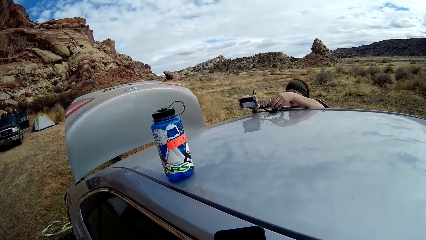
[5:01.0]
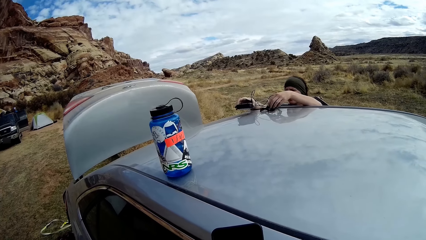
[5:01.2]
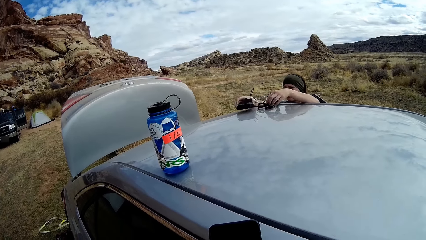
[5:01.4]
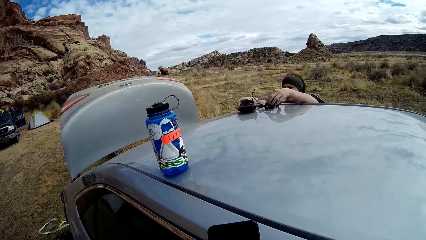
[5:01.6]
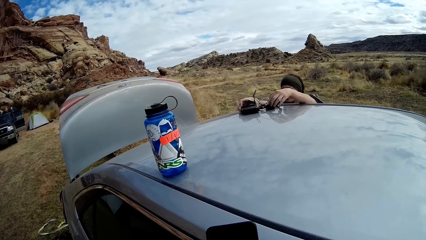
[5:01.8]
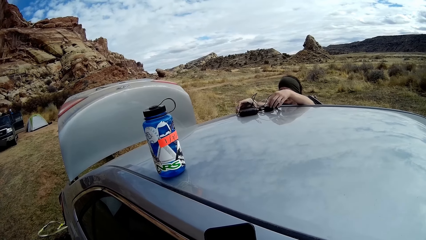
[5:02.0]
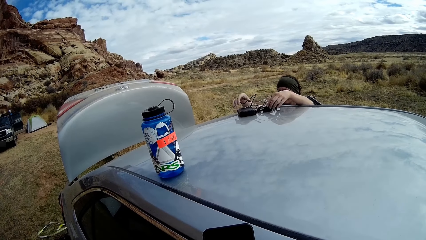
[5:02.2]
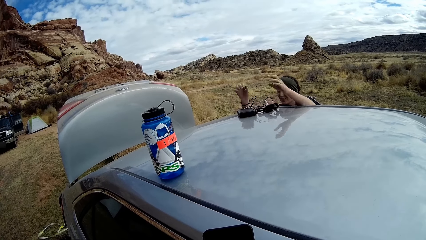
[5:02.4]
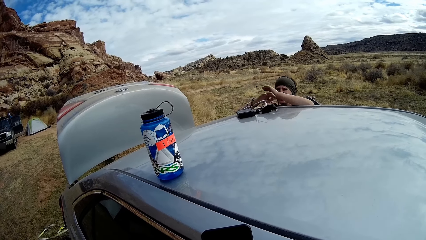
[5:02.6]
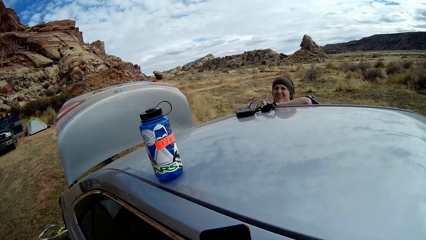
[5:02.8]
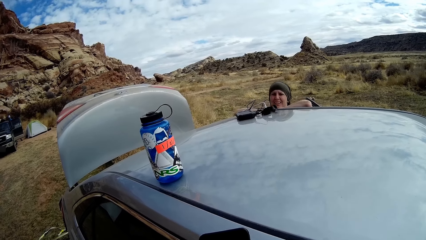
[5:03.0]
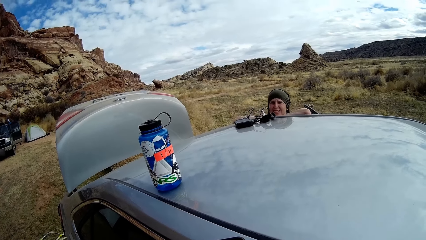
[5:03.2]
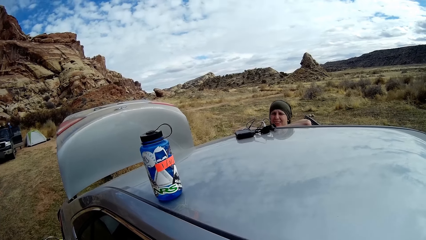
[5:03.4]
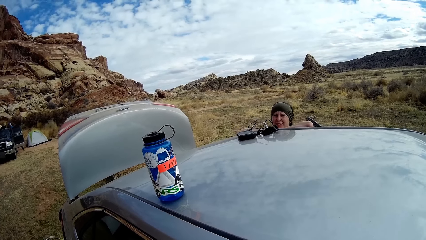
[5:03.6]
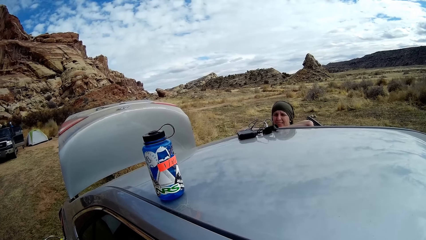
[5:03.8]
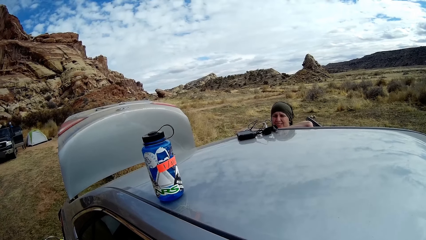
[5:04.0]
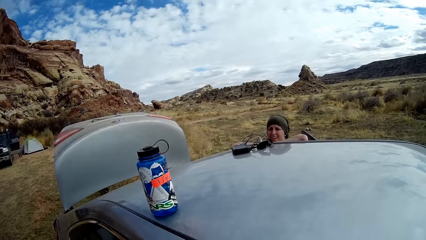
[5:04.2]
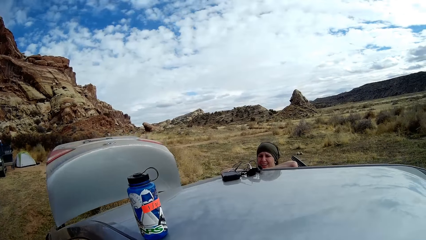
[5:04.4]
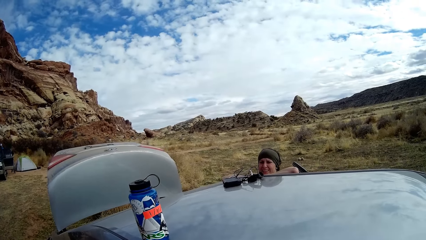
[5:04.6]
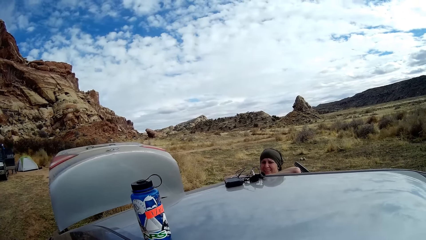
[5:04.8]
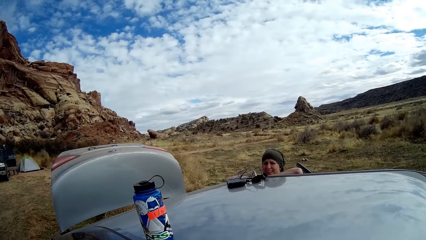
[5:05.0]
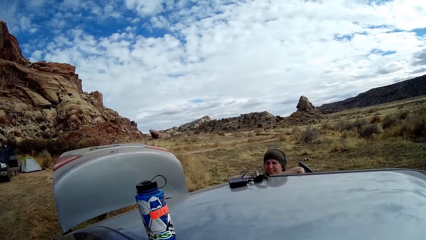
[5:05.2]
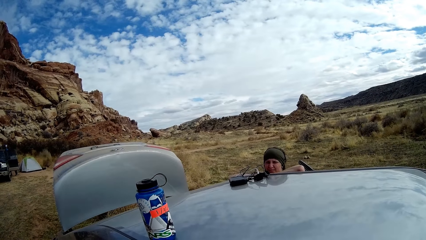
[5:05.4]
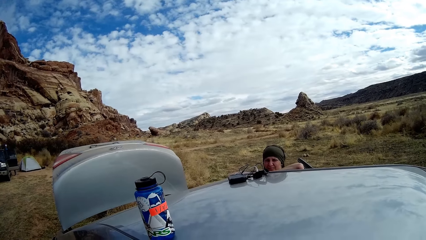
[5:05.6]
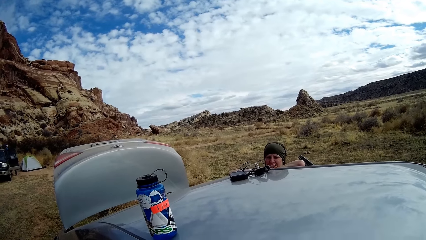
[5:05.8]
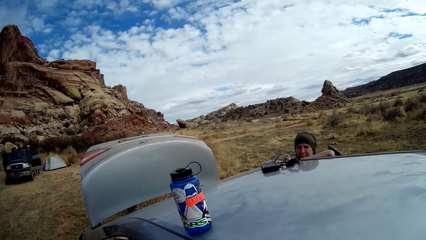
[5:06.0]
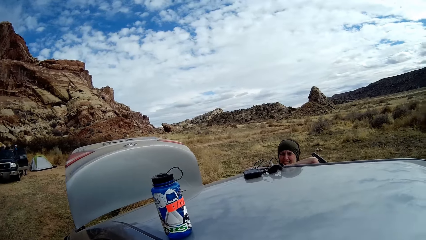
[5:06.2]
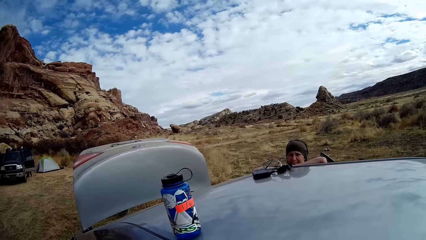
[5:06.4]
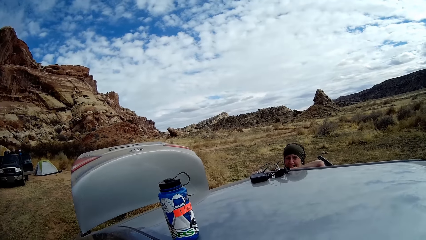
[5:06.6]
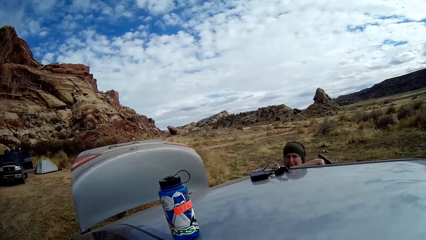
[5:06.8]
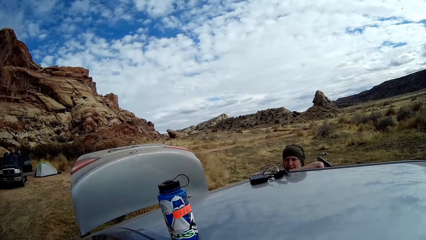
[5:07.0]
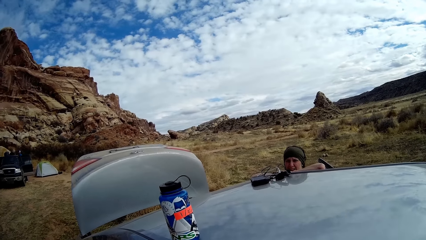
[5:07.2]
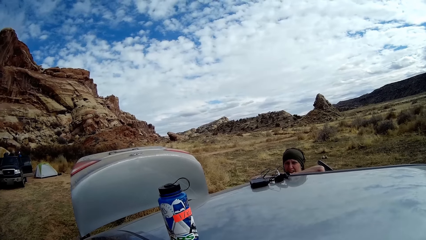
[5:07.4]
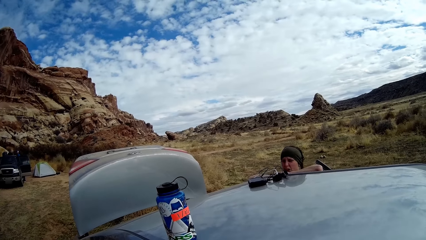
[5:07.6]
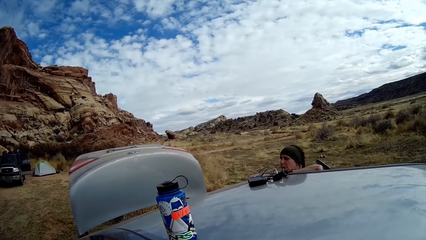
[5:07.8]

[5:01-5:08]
A woman drops the device on the car. The camera wearer interacts with the woman. The woman talks to the camera wearer.

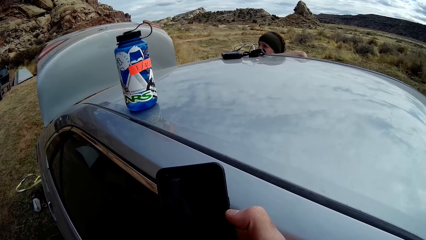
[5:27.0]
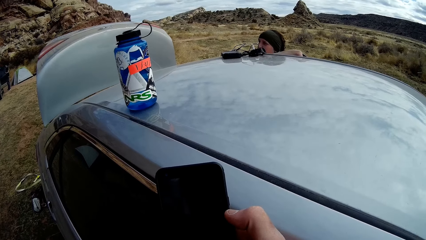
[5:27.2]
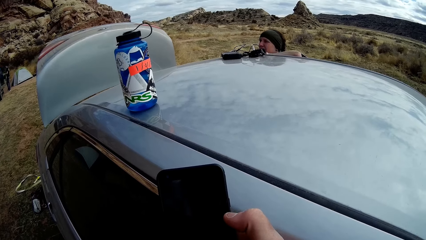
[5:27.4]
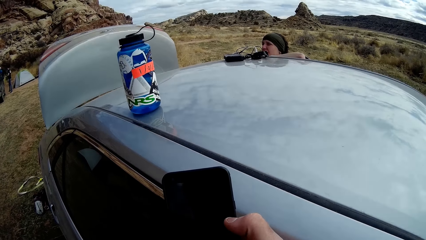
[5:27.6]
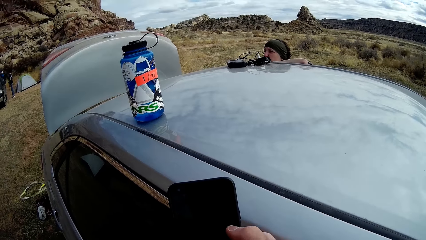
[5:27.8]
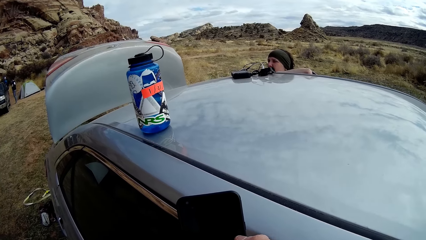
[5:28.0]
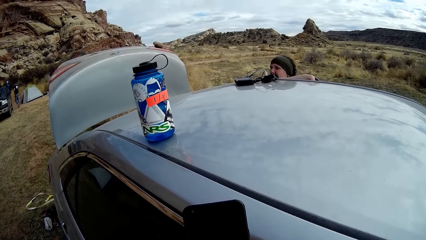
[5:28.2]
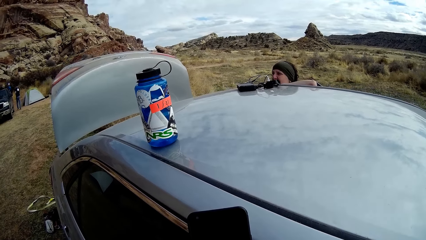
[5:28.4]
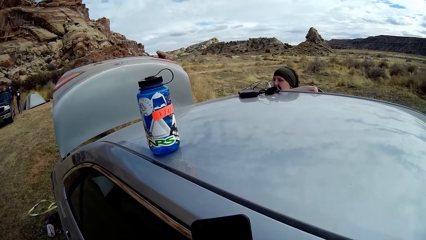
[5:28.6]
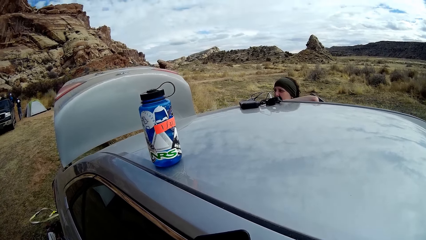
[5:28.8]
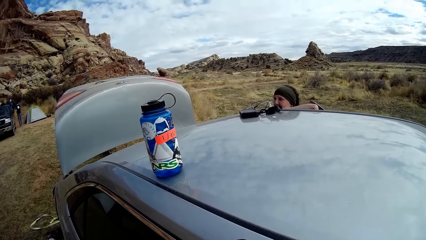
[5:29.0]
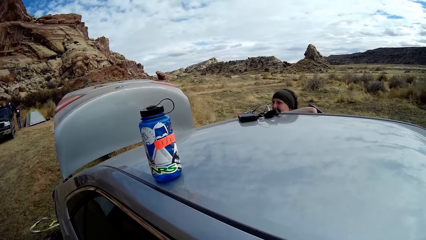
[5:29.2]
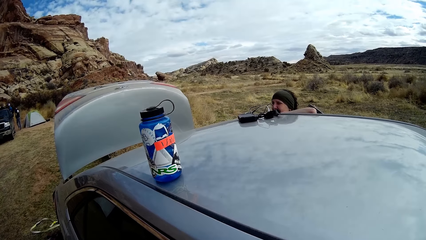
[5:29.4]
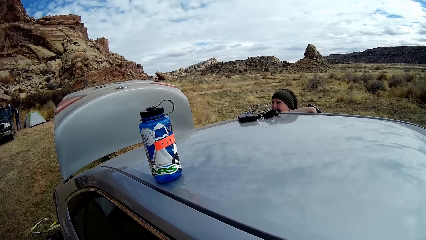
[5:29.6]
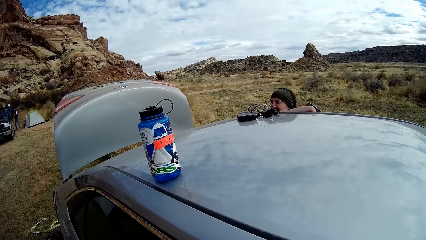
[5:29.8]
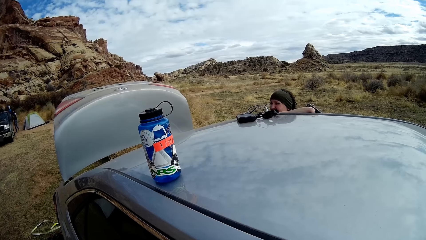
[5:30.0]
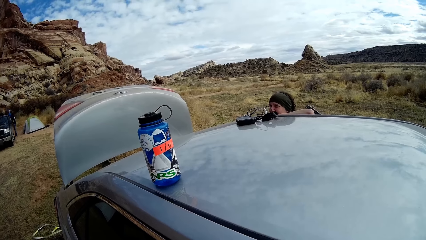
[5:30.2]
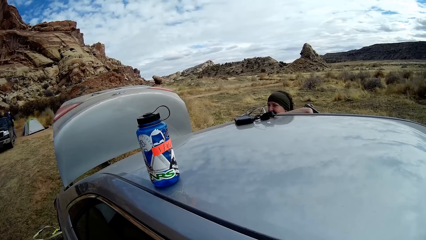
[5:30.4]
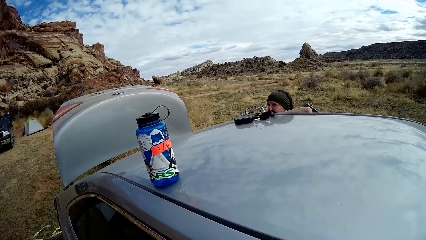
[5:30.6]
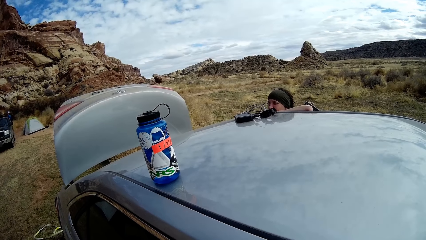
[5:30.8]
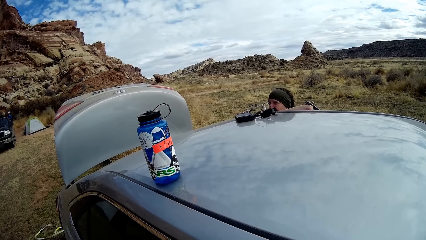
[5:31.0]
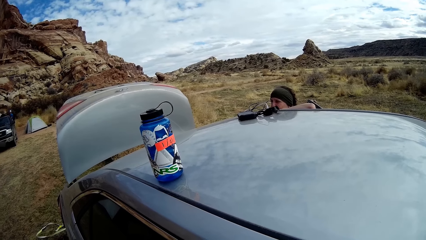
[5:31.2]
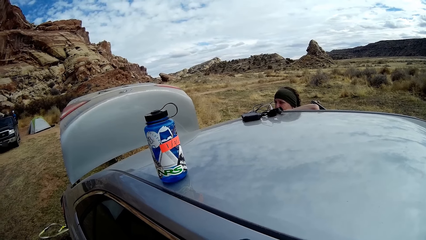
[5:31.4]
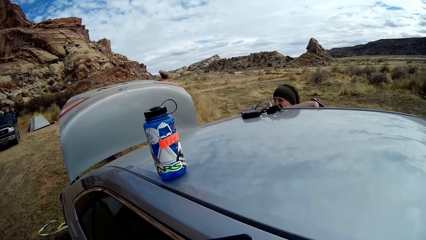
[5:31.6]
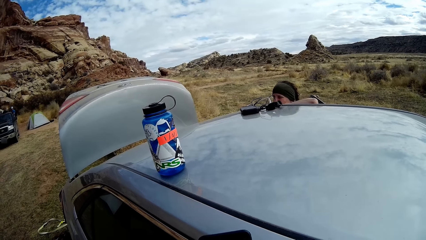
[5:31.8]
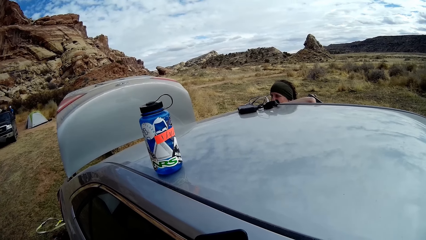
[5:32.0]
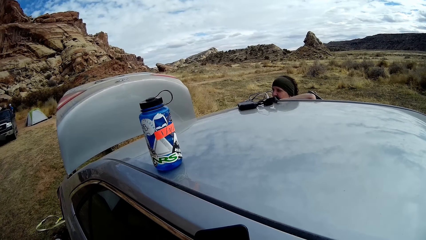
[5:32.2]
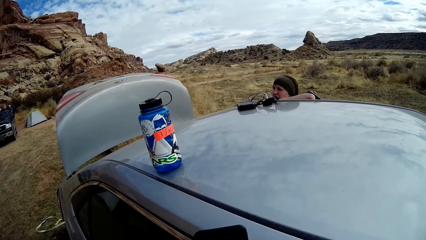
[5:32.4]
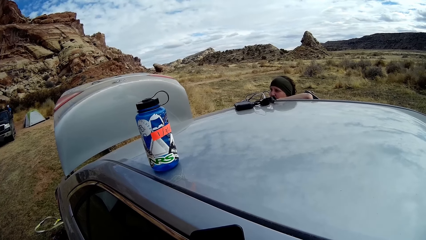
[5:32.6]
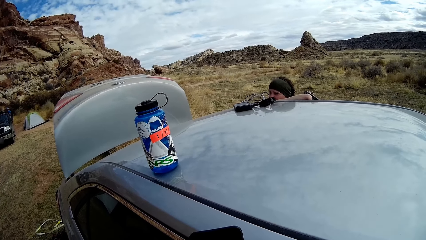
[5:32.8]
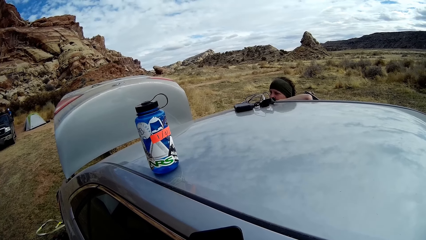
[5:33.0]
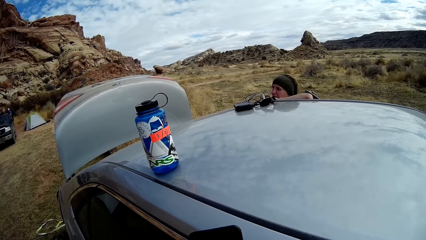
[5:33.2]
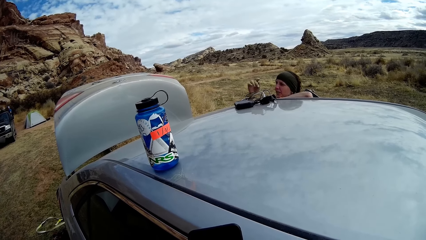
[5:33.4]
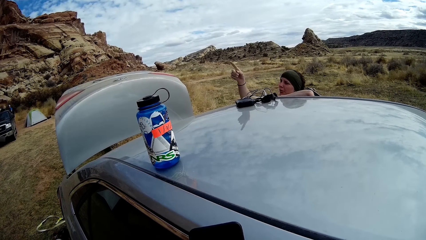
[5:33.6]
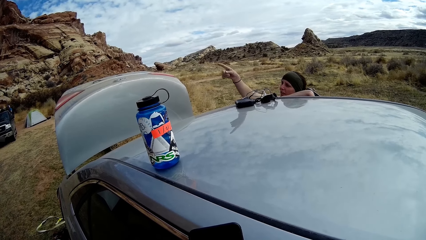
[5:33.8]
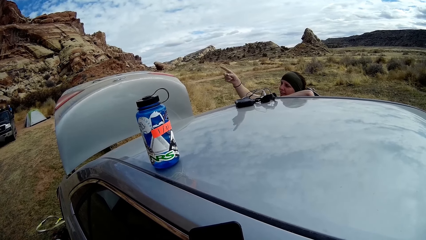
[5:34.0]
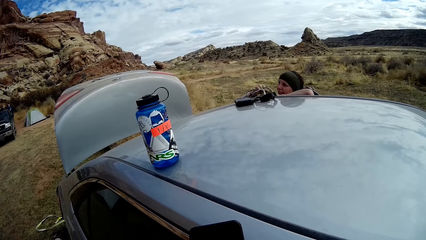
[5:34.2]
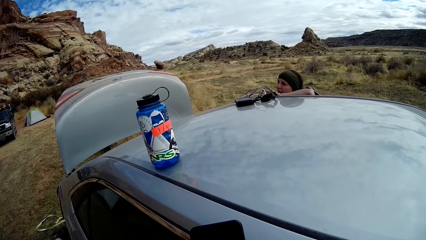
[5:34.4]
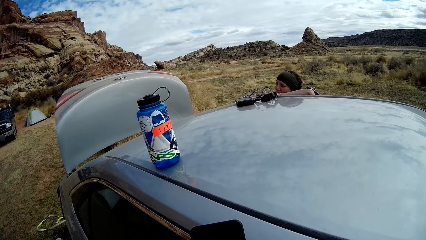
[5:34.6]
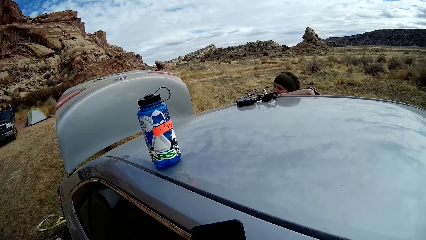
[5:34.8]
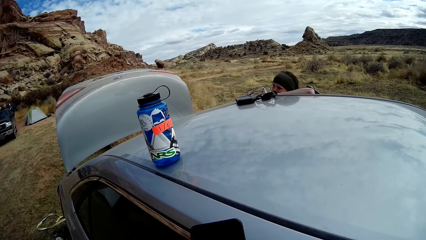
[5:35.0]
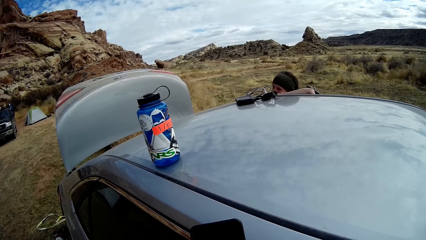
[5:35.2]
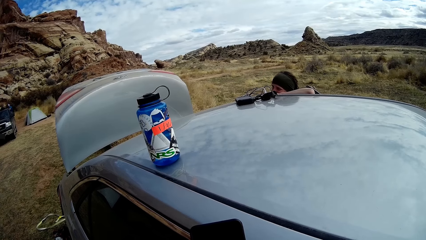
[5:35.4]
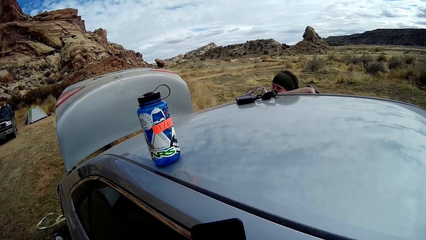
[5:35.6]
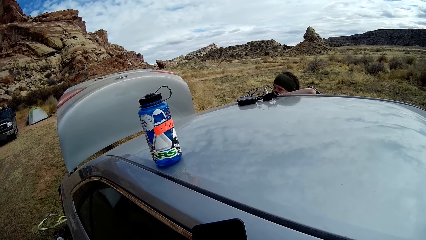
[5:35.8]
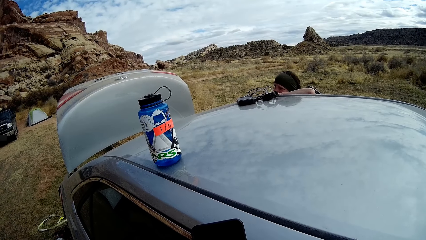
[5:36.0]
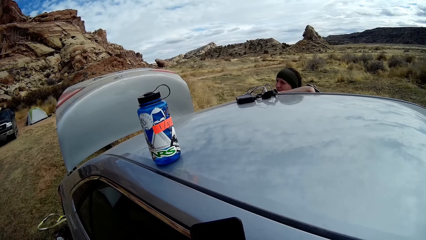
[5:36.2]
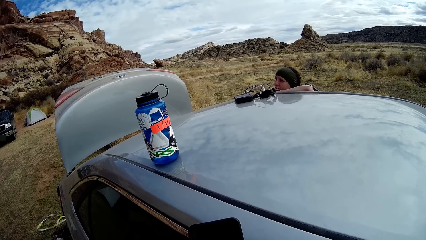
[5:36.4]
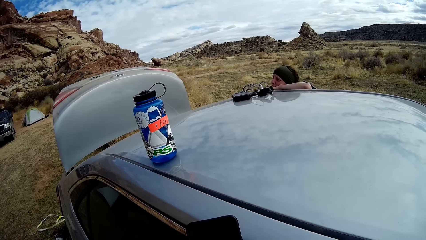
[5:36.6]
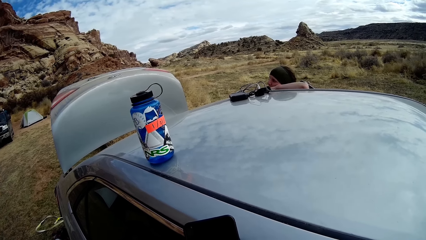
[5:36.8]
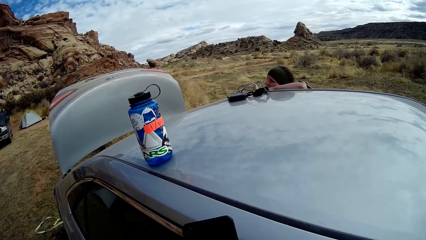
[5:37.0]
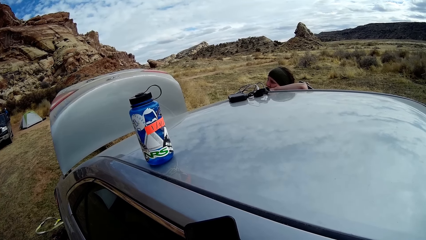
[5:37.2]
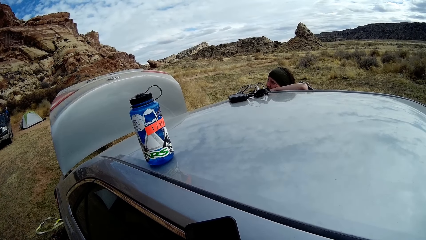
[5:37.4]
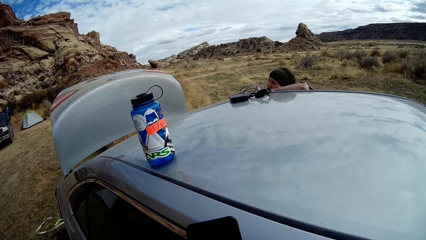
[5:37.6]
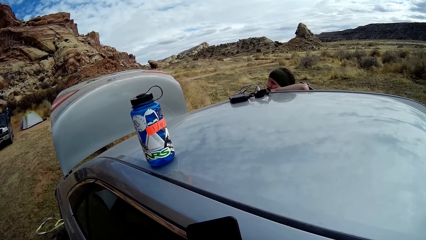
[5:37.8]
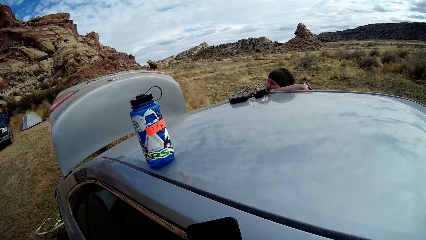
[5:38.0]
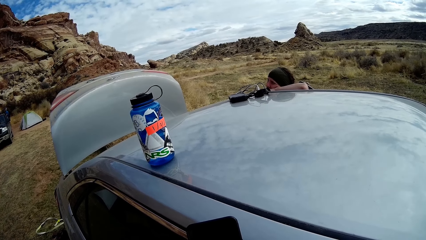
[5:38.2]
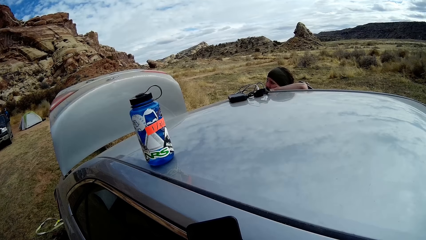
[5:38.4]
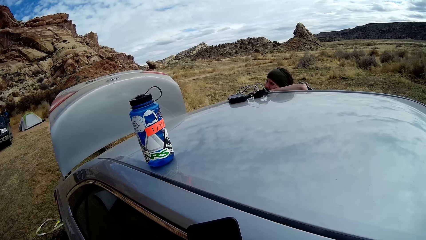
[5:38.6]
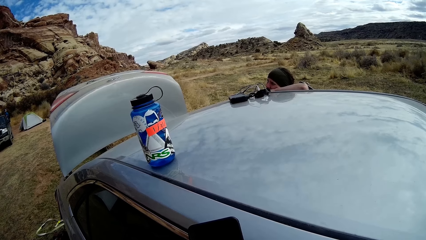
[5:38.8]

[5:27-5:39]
The camera wearer operates his phone. A woman makes gestures with her right hand.
